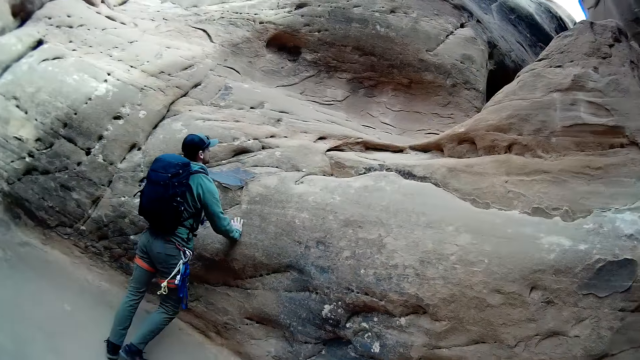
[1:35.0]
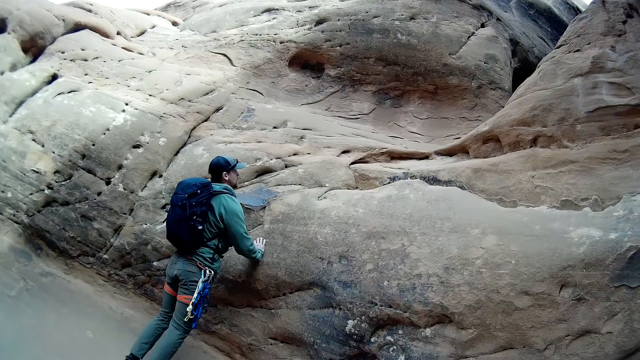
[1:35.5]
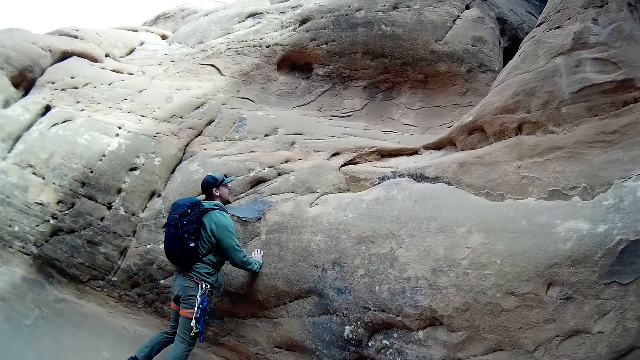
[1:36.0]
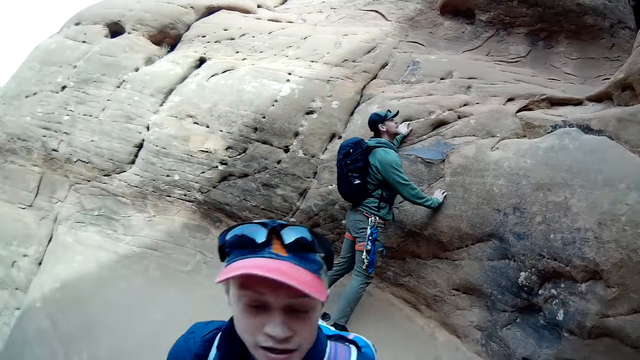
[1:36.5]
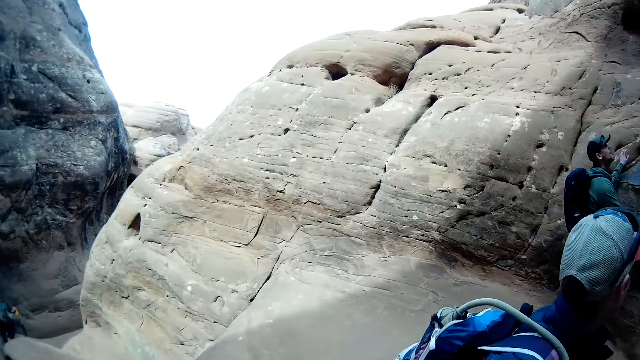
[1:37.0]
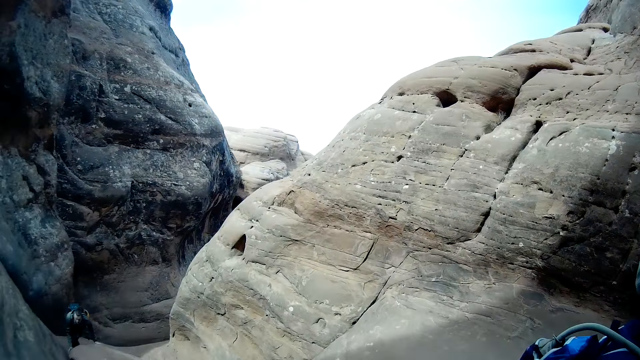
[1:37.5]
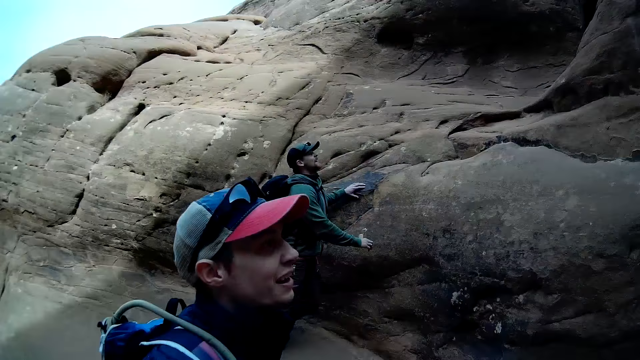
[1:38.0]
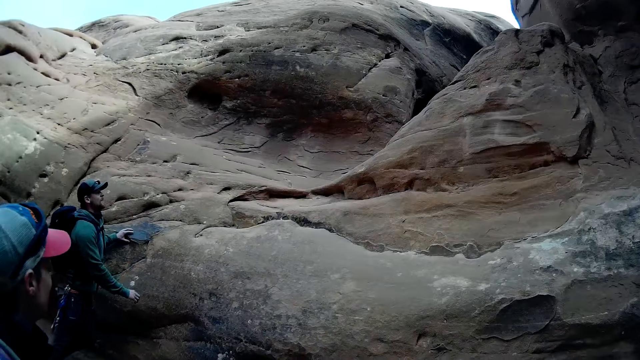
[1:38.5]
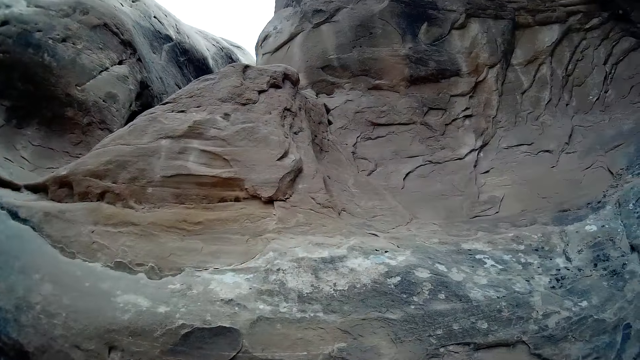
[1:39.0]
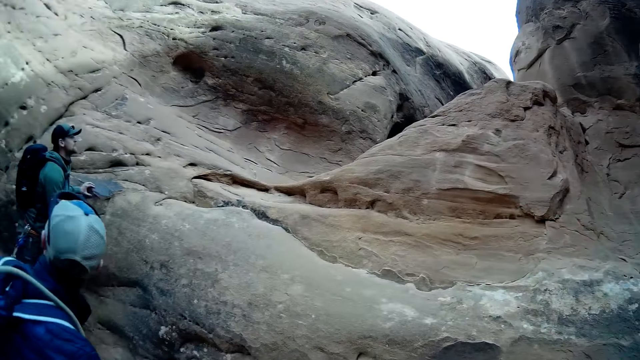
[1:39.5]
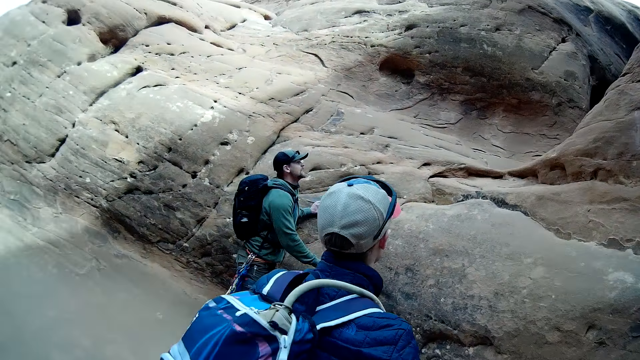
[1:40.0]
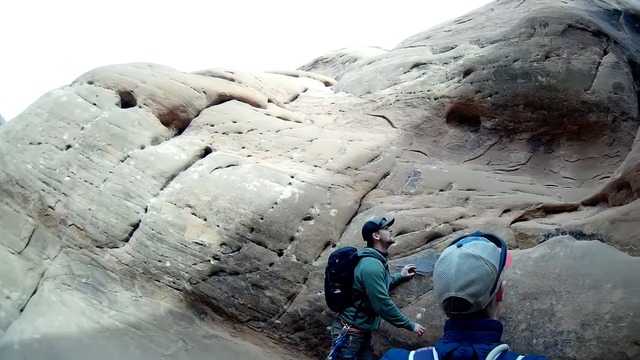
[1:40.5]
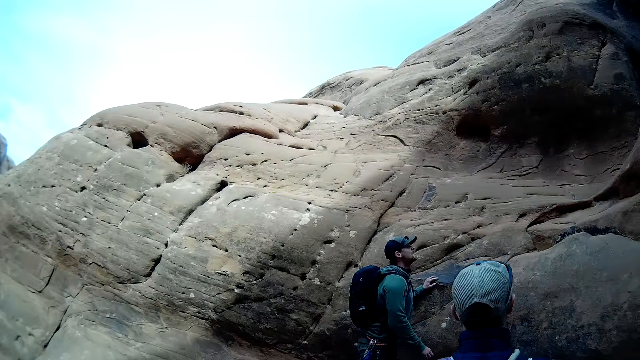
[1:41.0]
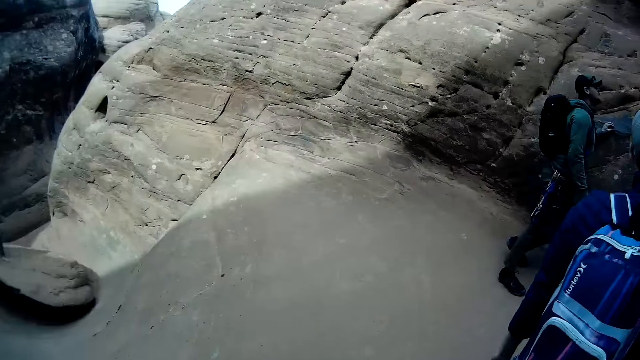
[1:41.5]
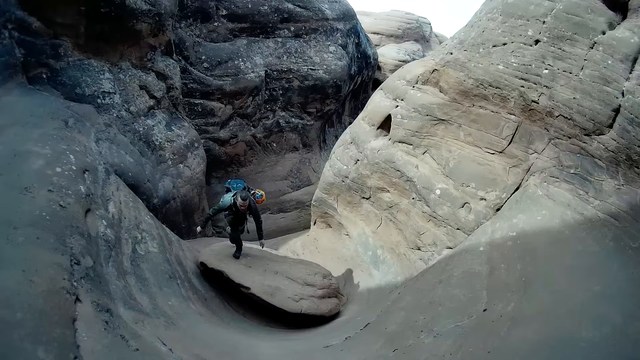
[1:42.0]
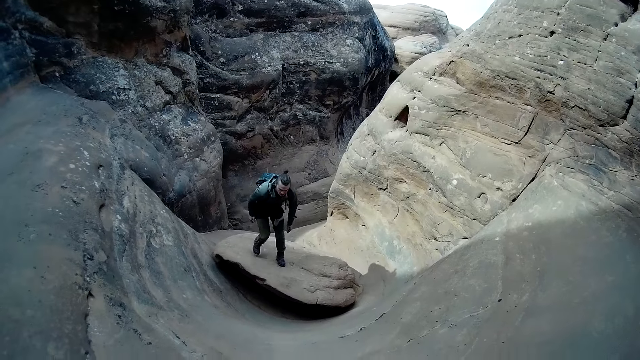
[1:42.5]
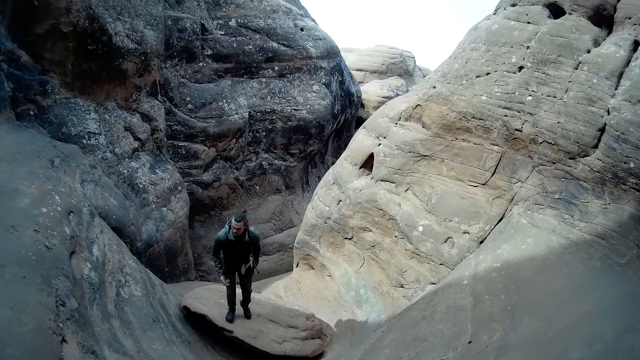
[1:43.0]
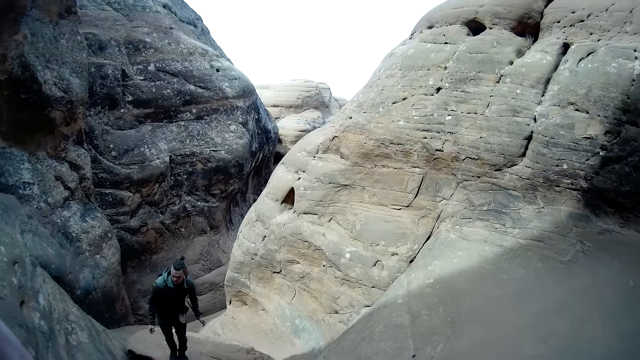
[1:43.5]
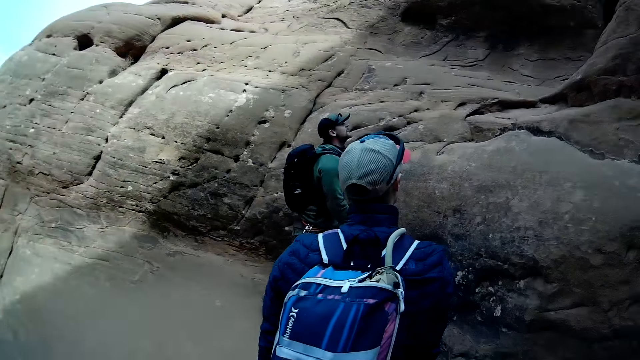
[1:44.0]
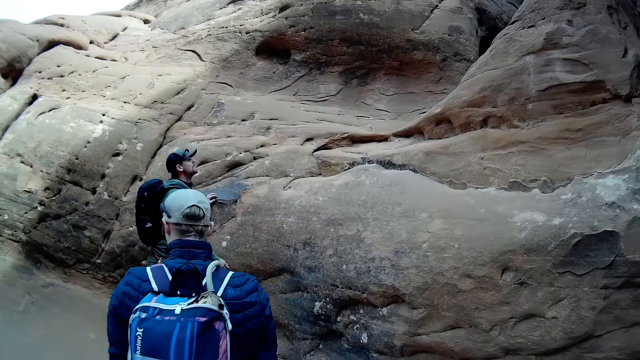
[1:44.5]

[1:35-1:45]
The camera wearer looks around the rocks. A man climbs the mountain.
